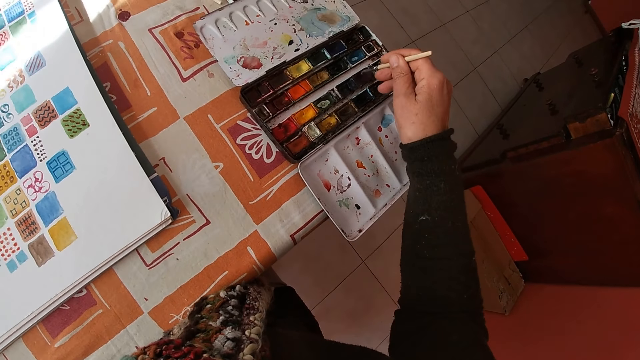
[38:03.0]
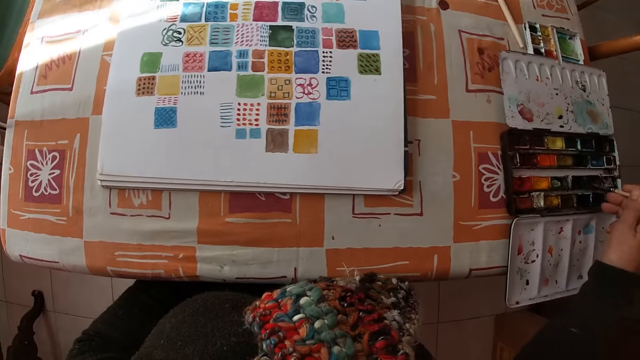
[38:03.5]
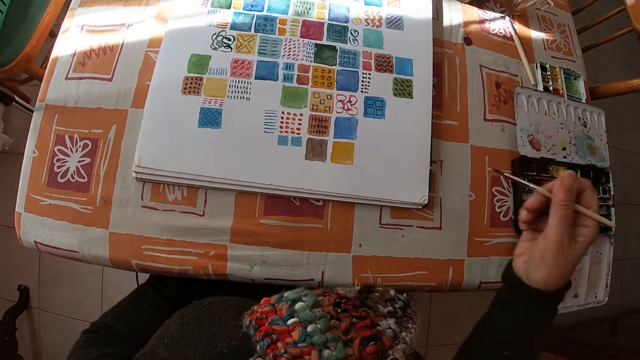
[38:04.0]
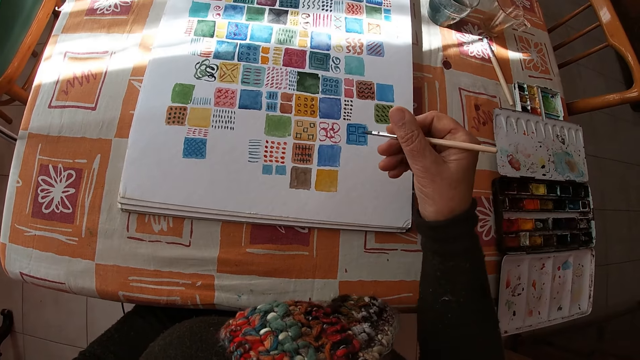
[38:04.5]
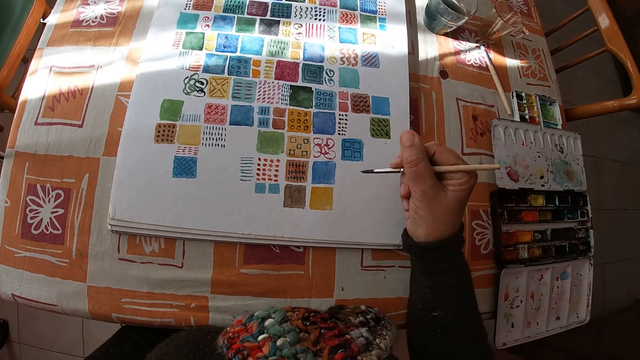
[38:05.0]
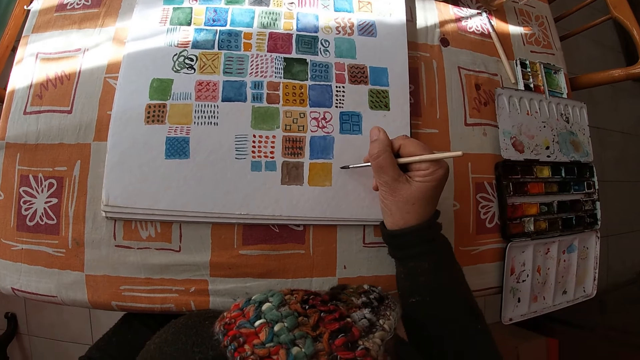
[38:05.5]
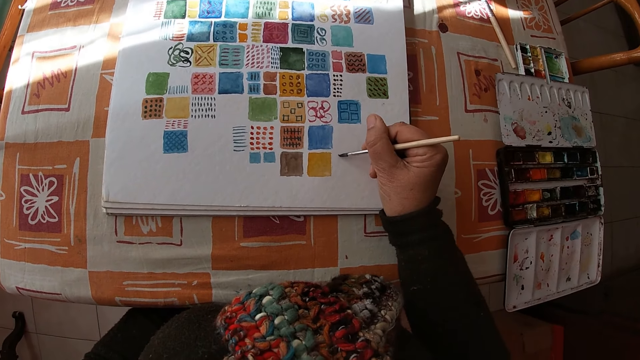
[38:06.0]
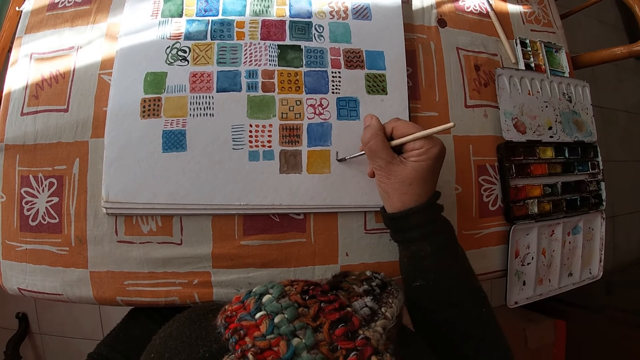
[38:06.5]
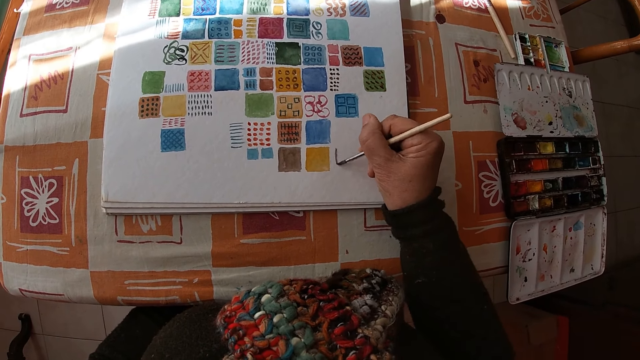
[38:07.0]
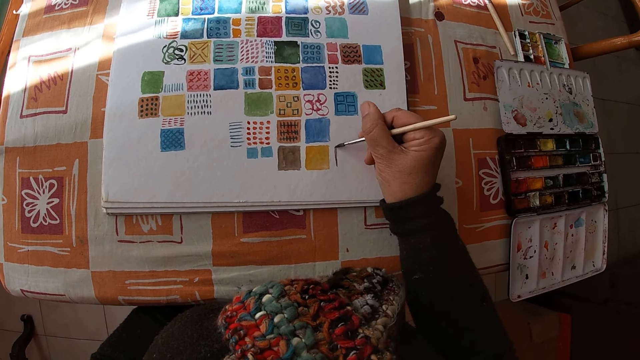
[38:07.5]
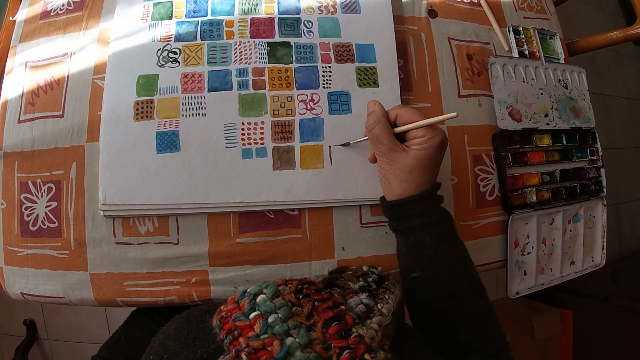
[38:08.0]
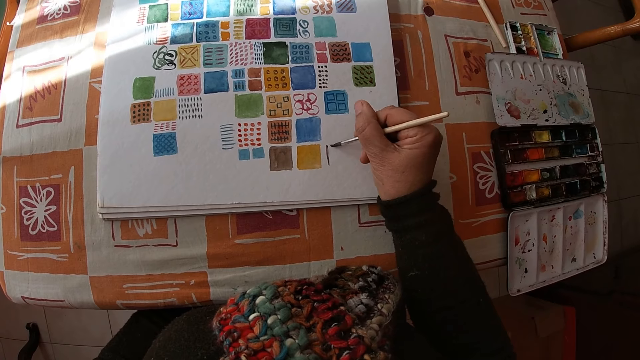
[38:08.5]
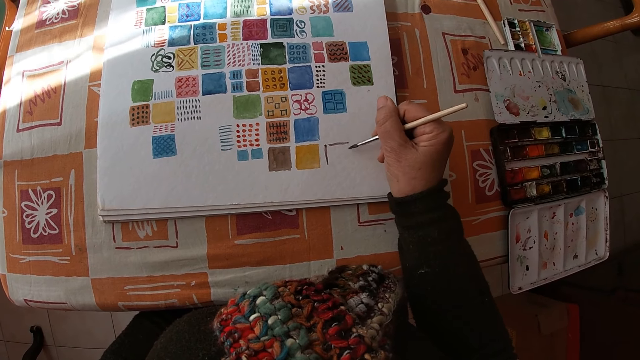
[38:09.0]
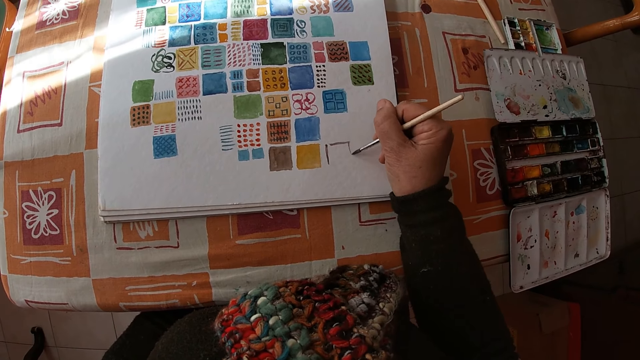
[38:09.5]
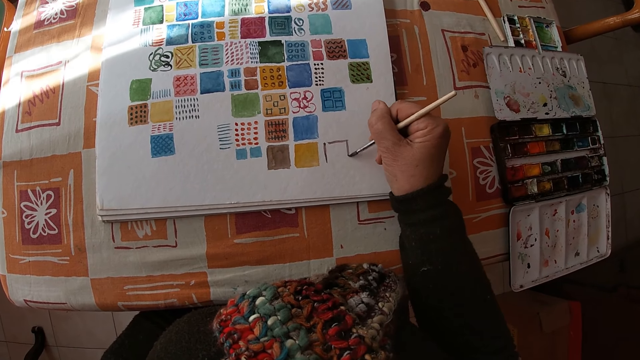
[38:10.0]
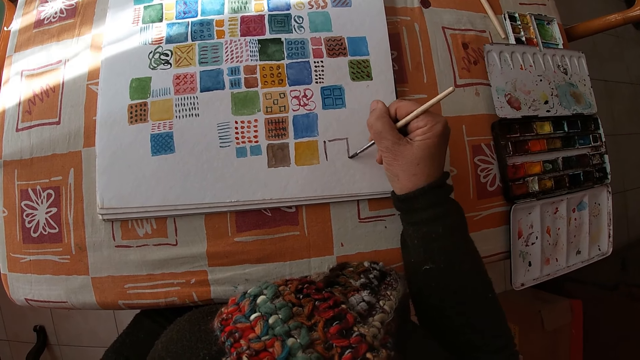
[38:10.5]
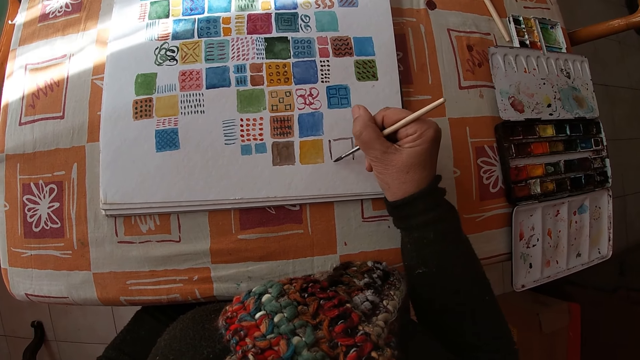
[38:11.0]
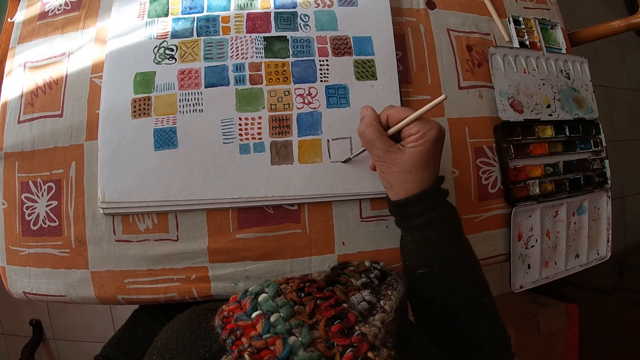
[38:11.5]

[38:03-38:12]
The camera wearer applies the paint on the paintbrush. She holds the paintbrush. She paints on the canvas pad on the table with the paintbrush in her right hand.

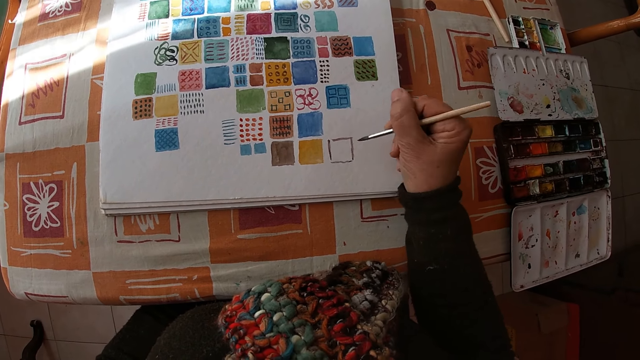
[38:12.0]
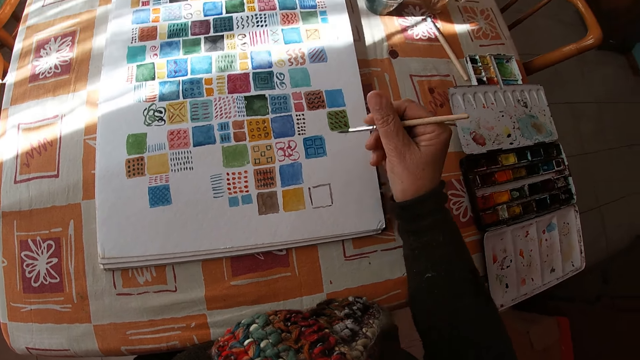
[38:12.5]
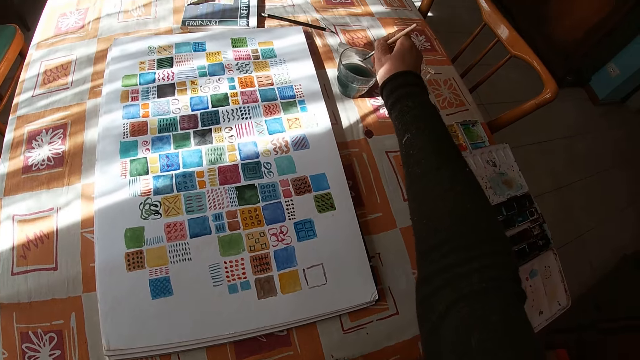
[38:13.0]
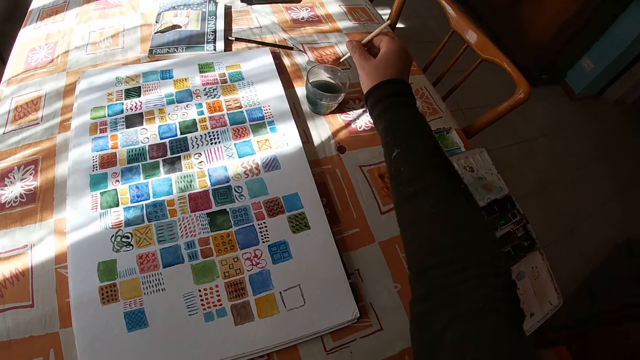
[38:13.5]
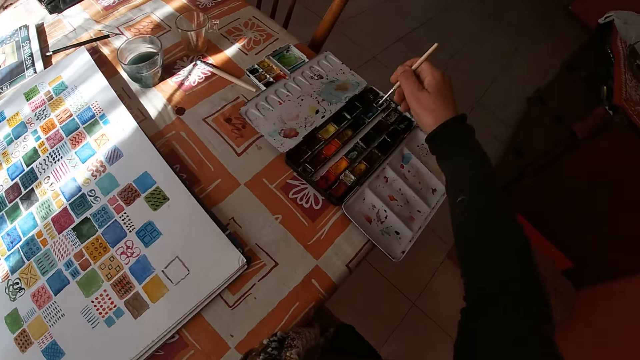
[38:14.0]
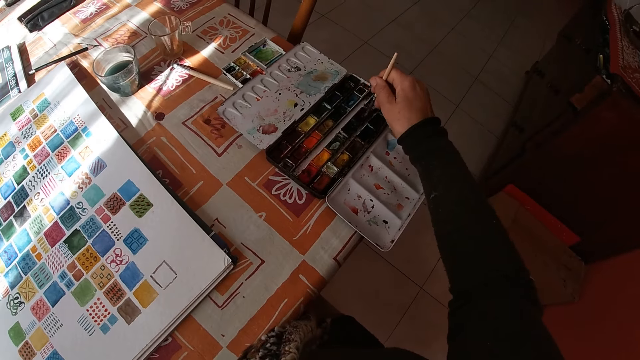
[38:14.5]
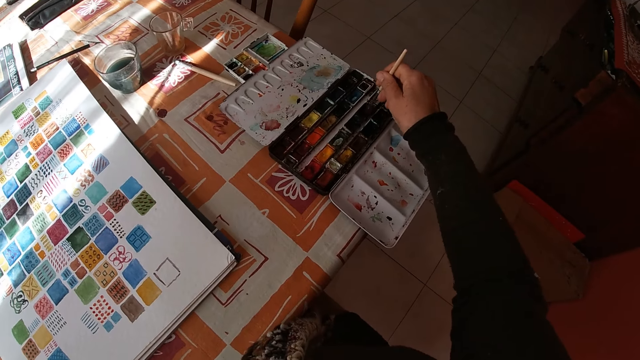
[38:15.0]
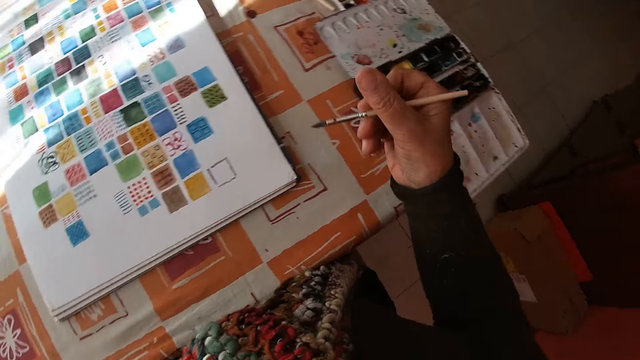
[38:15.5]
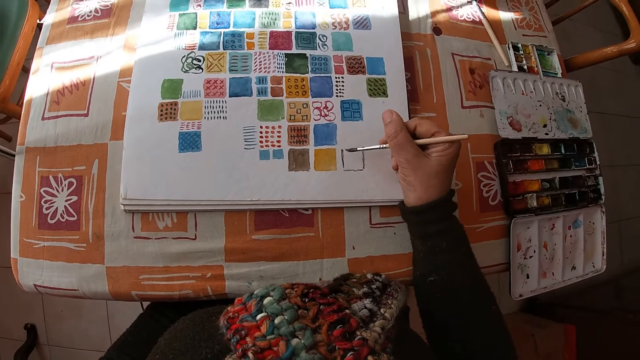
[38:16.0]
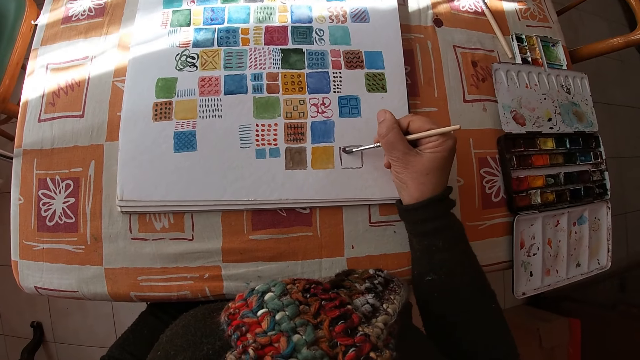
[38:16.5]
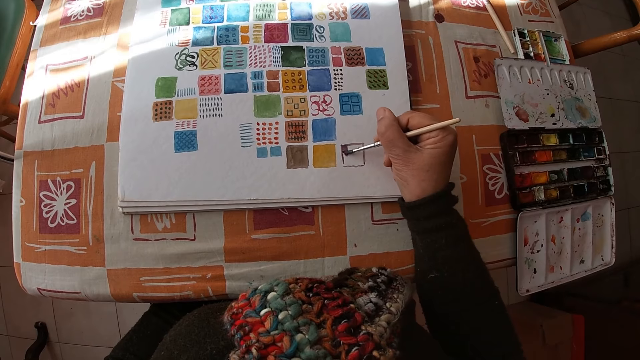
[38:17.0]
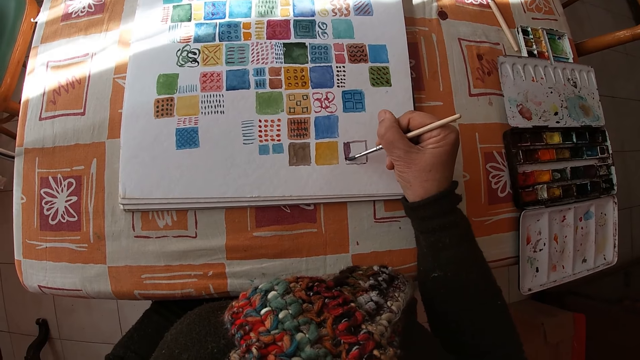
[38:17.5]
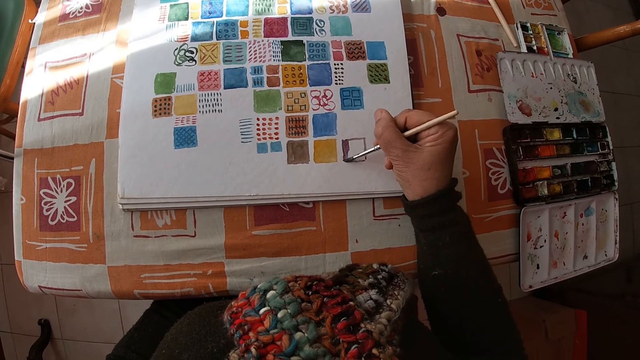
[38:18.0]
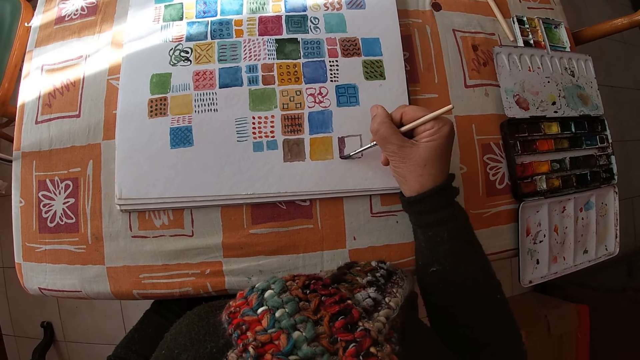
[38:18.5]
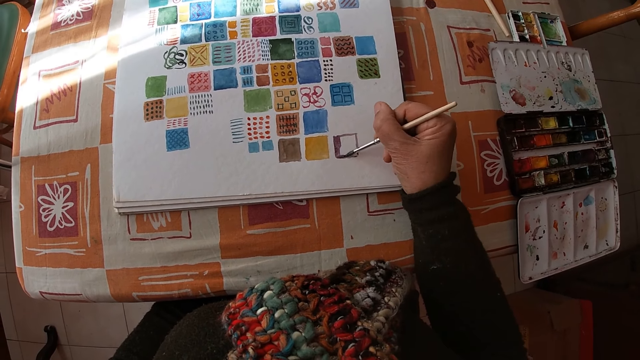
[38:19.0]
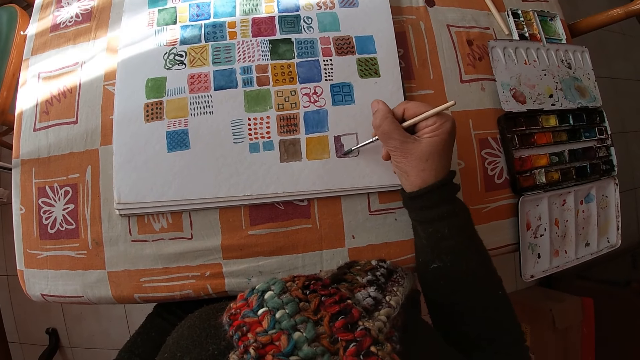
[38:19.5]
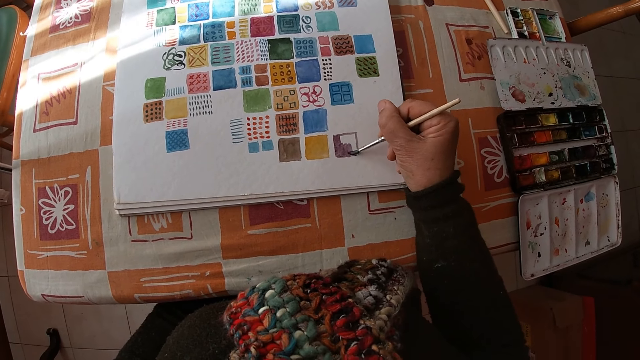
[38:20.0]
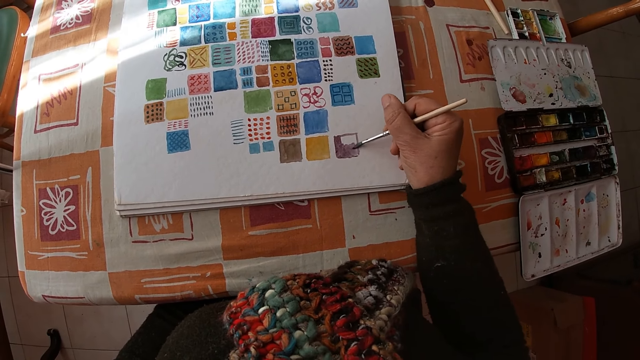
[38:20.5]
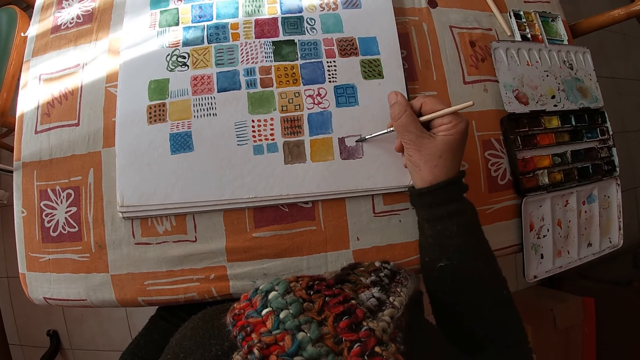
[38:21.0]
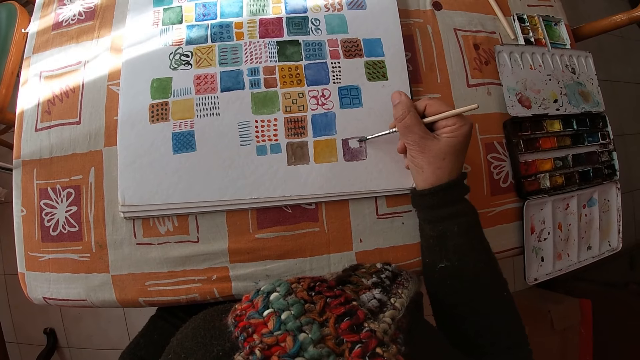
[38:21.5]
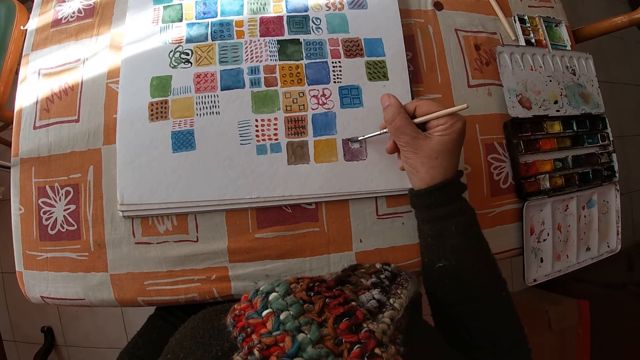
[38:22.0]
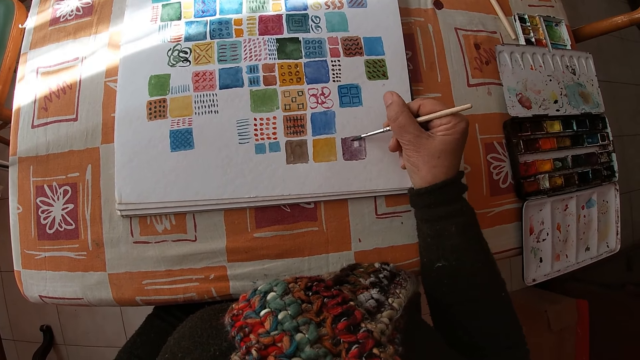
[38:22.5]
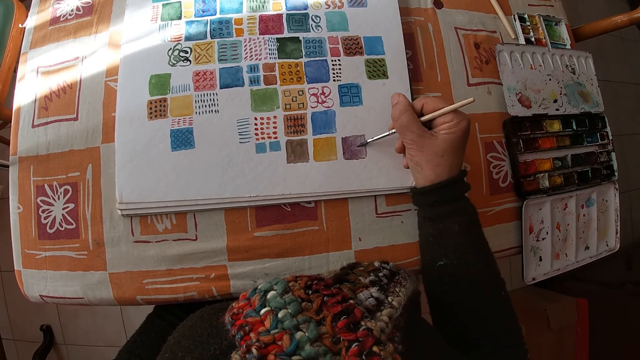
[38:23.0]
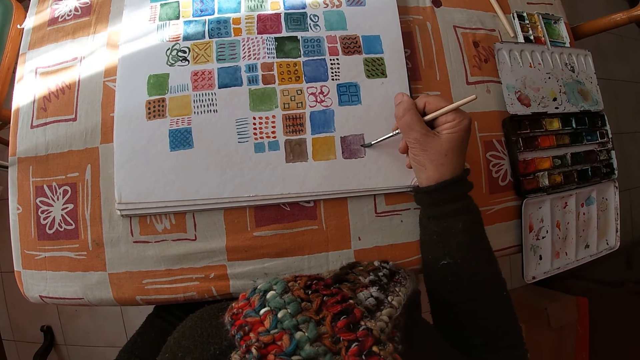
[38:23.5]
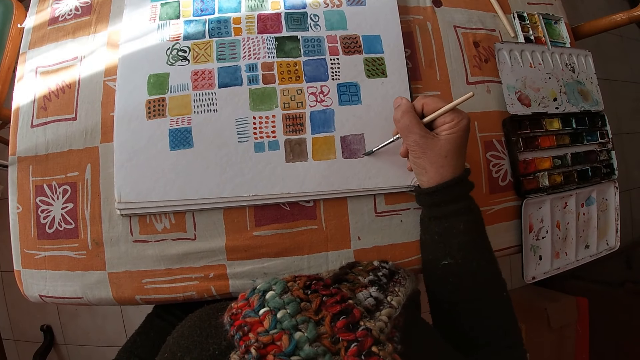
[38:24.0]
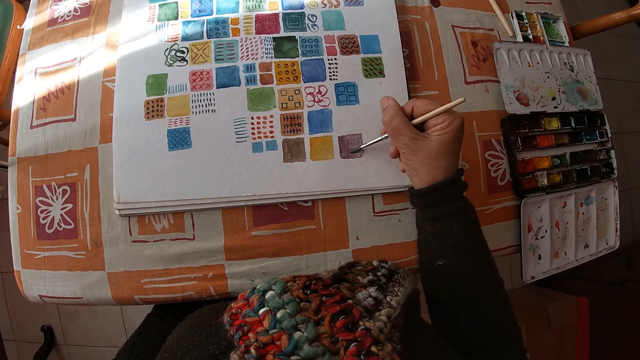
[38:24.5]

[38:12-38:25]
The camera wearer rinses the paintbrush in the bowl of water on the table with her right hand. She dips the paintbrush in the color palette on the table with her right hand. She paints on the canvas pad on the table with the paintbrush in her right hand.
